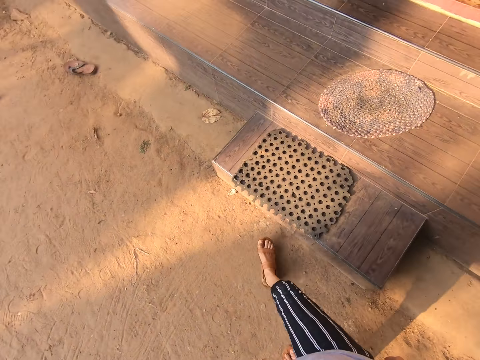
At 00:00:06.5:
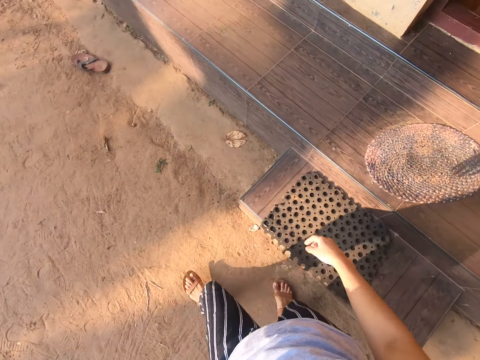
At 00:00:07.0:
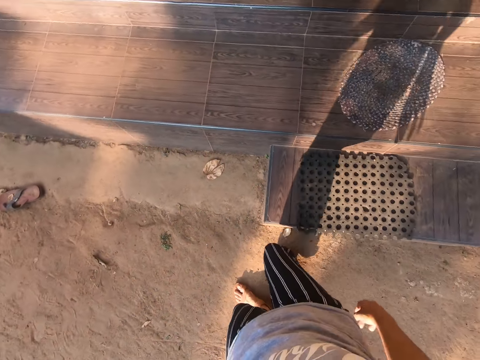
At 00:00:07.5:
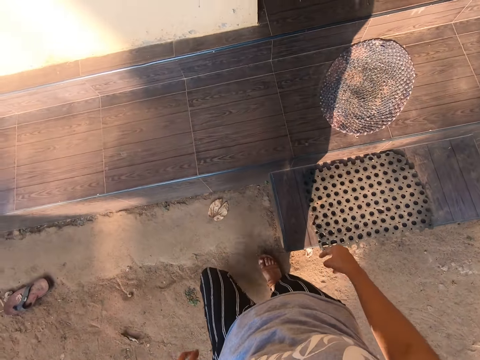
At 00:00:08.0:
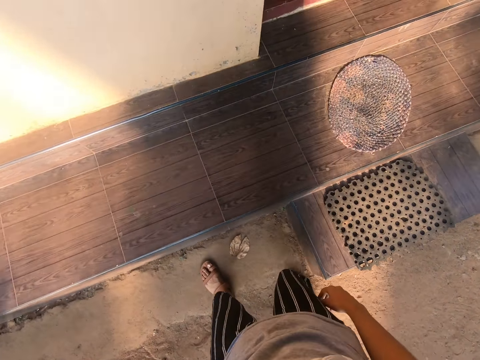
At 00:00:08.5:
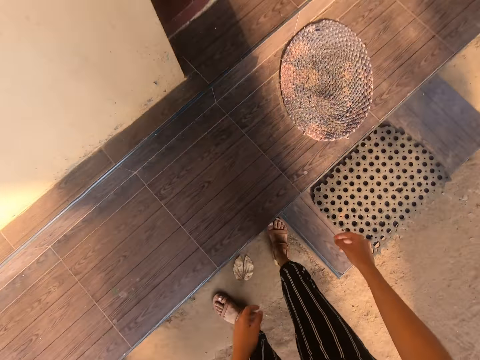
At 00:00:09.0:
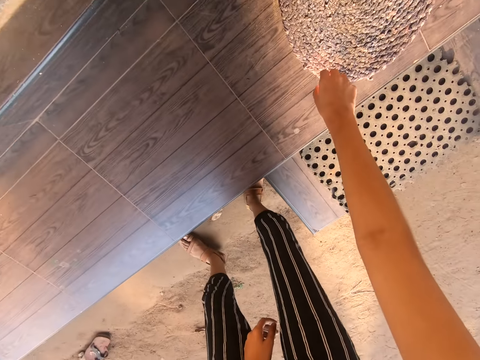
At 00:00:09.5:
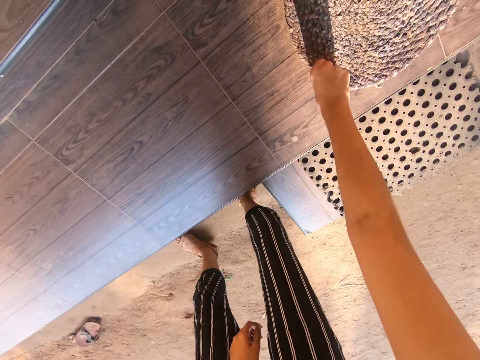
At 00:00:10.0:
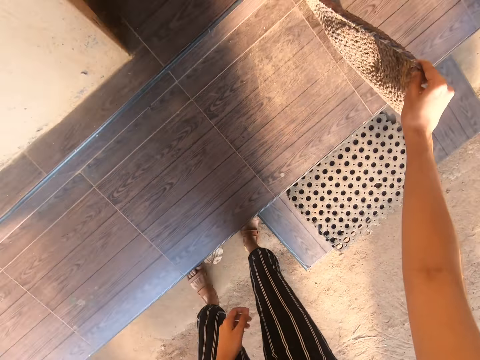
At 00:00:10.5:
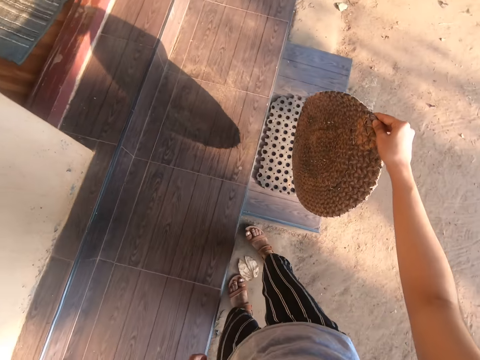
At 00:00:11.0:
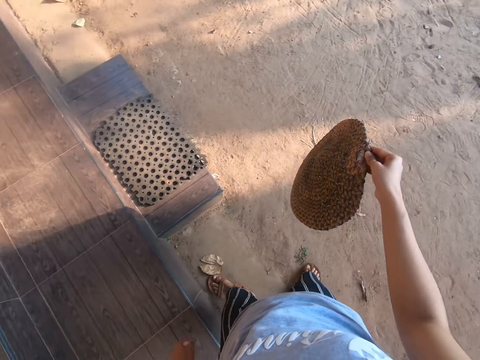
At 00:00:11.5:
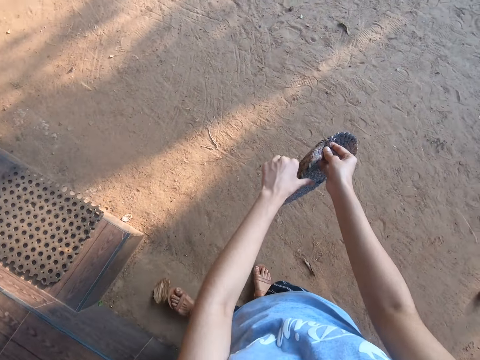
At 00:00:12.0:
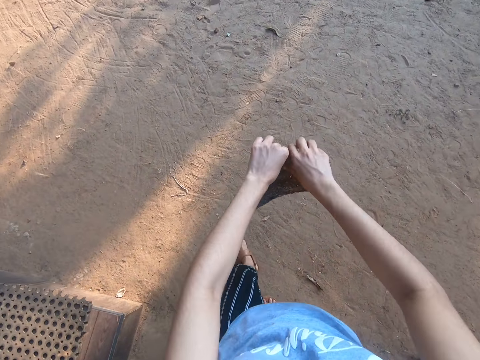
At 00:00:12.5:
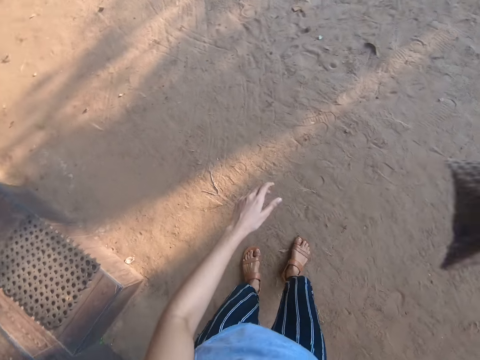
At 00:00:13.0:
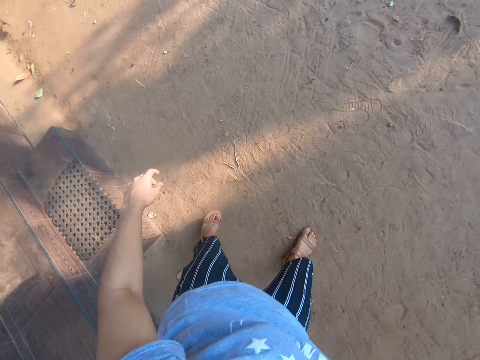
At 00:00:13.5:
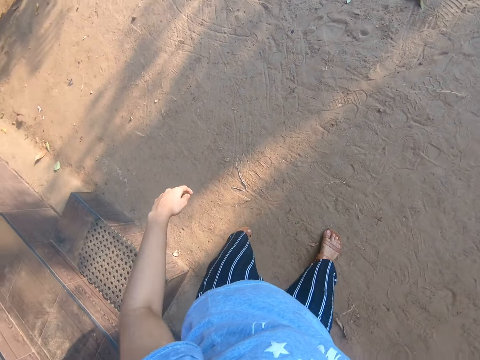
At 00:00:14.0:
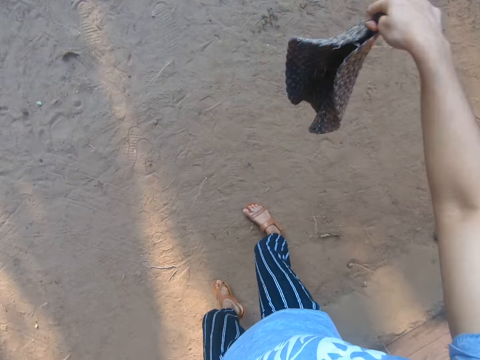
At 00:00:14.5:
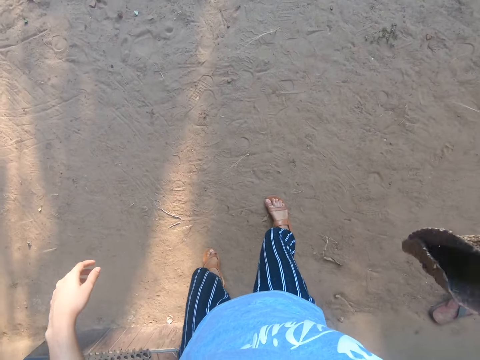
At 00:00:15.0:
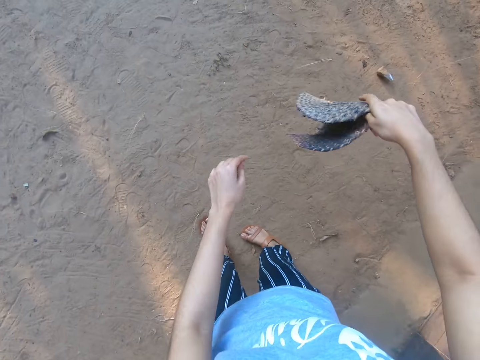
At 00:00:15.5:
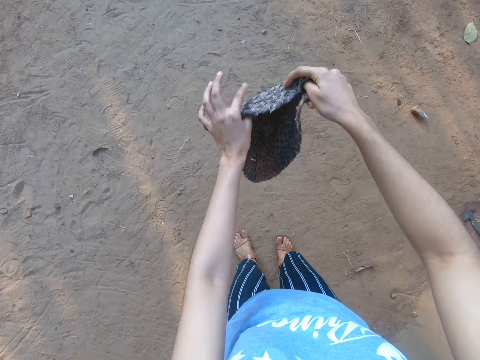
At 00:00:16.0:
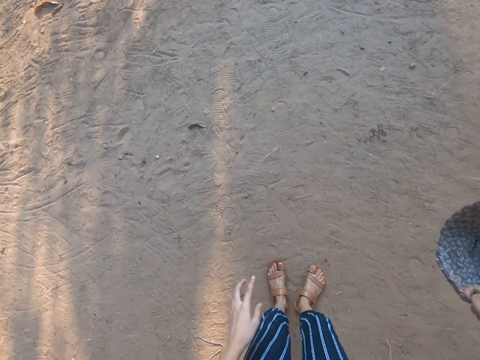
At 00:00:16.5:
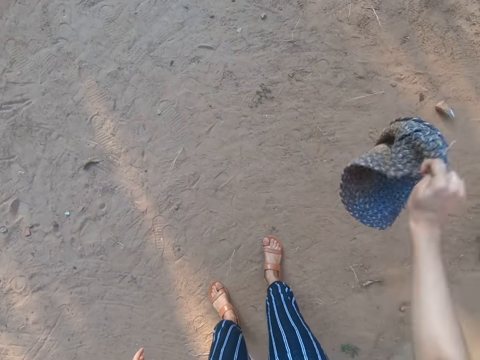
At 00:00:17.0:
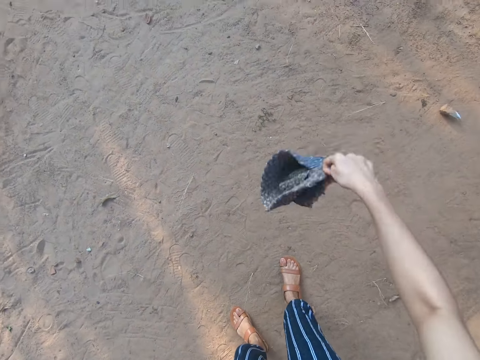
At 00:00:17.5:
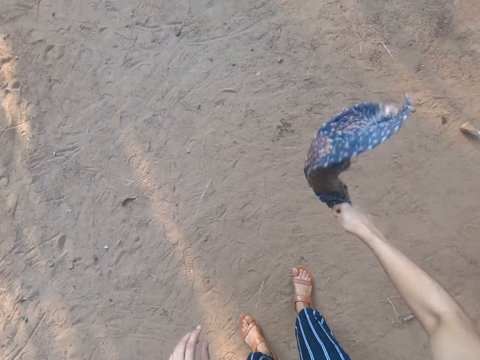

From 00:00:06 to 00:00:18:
The camera wearer walks on the compound. They pick the doormat. They shake dirt off the mat.

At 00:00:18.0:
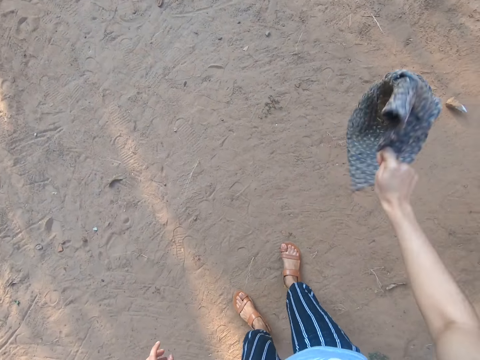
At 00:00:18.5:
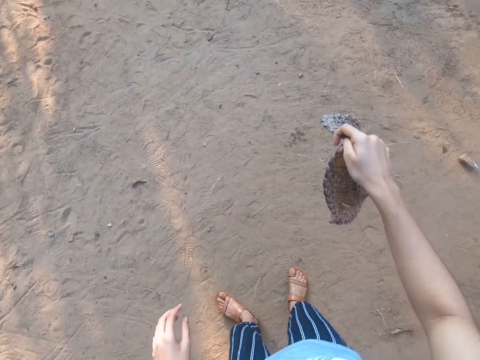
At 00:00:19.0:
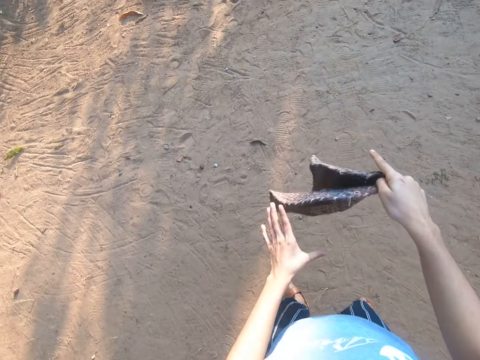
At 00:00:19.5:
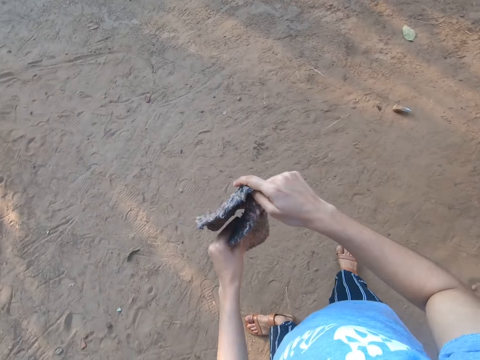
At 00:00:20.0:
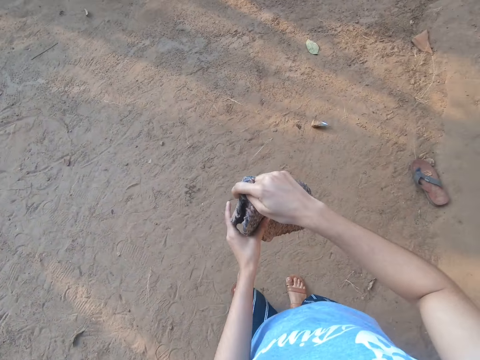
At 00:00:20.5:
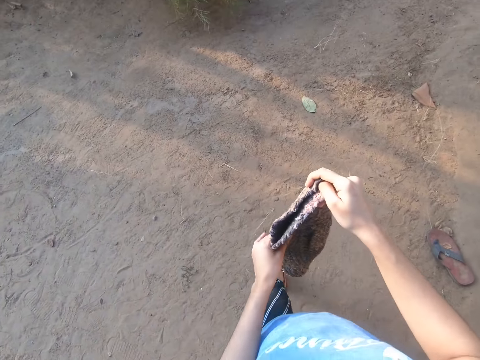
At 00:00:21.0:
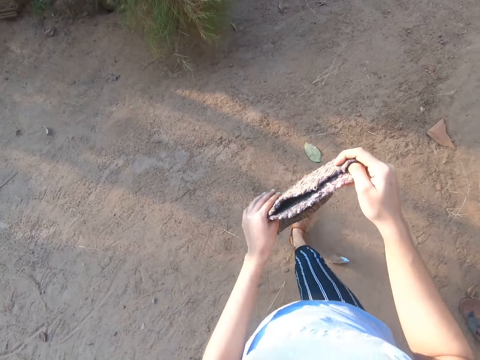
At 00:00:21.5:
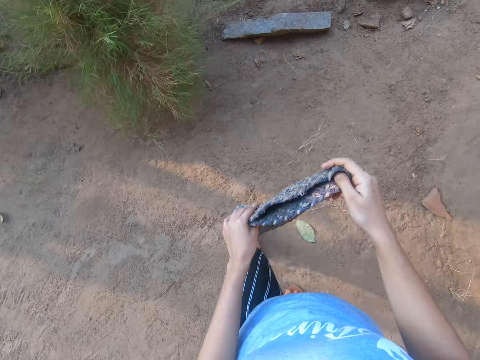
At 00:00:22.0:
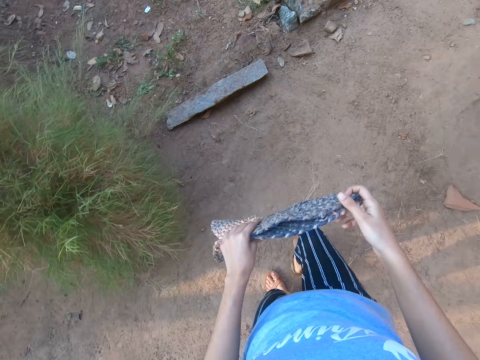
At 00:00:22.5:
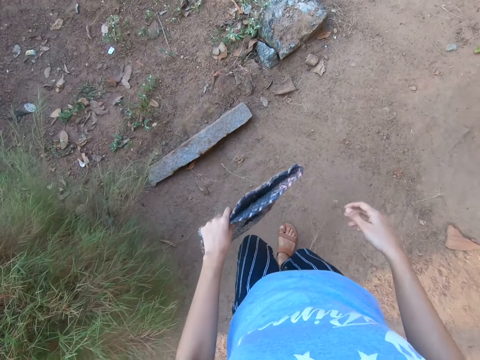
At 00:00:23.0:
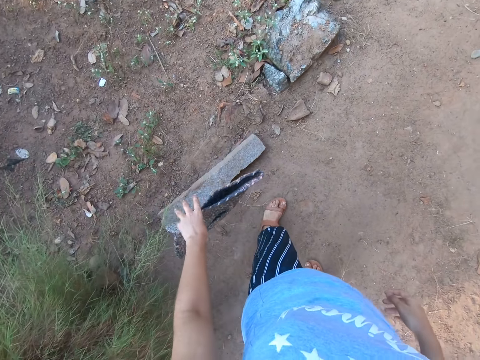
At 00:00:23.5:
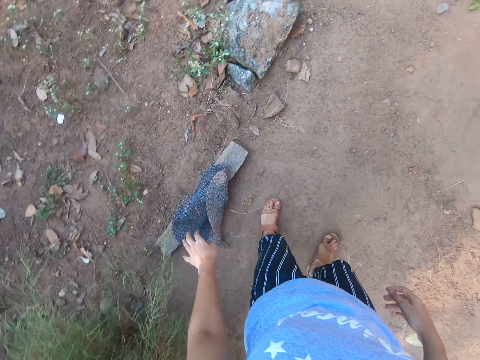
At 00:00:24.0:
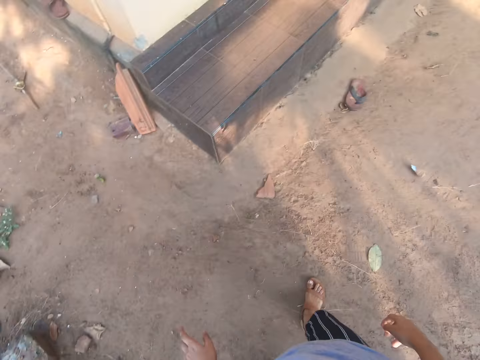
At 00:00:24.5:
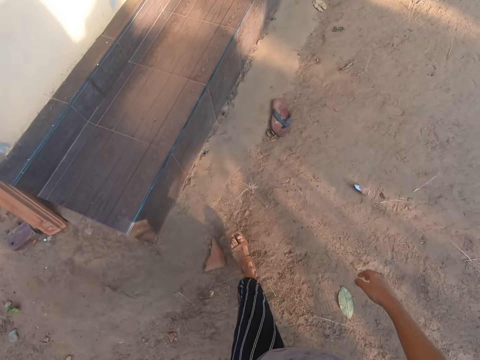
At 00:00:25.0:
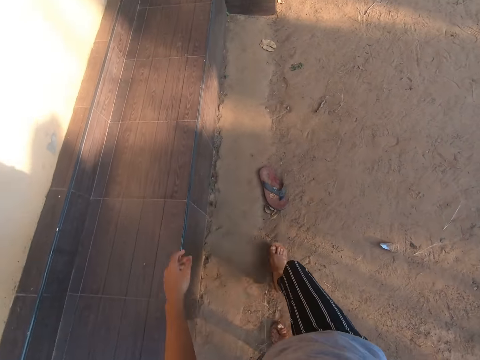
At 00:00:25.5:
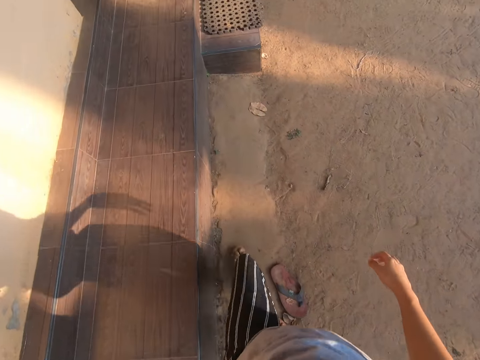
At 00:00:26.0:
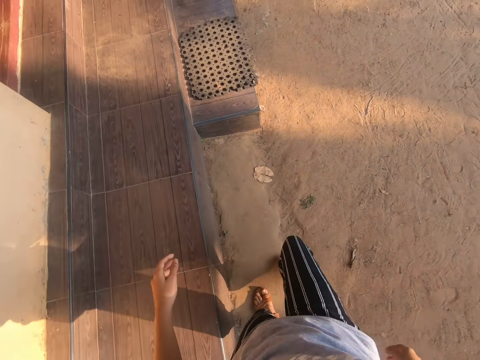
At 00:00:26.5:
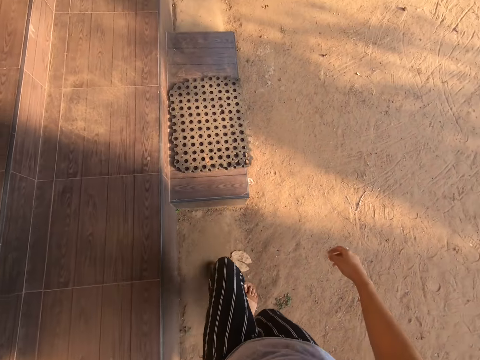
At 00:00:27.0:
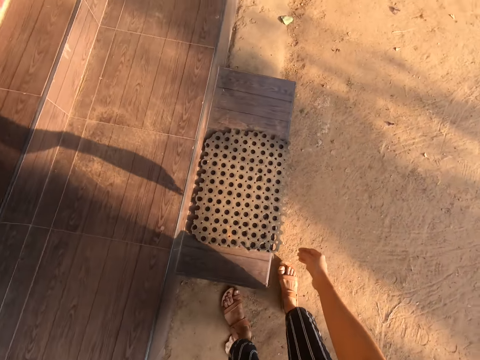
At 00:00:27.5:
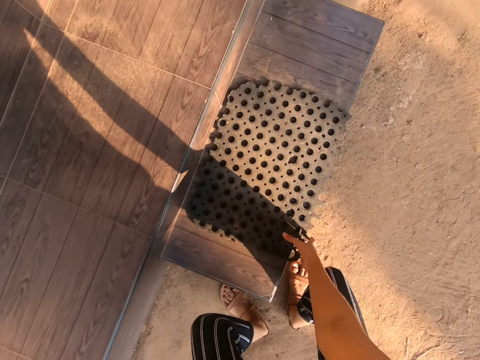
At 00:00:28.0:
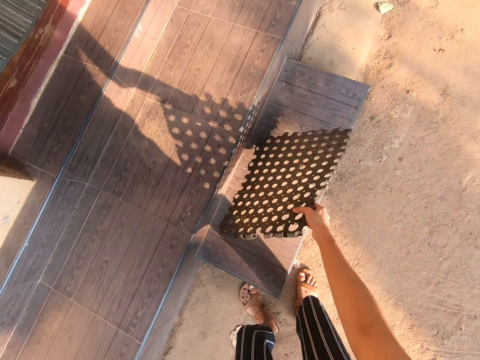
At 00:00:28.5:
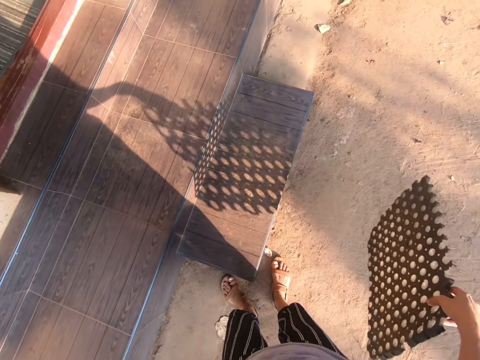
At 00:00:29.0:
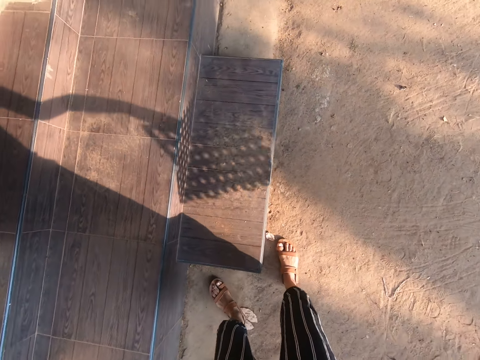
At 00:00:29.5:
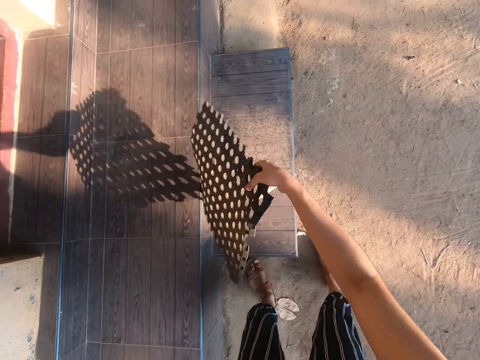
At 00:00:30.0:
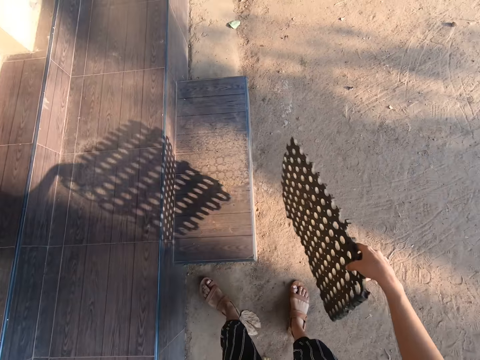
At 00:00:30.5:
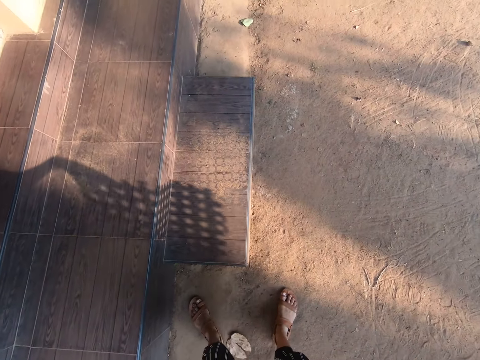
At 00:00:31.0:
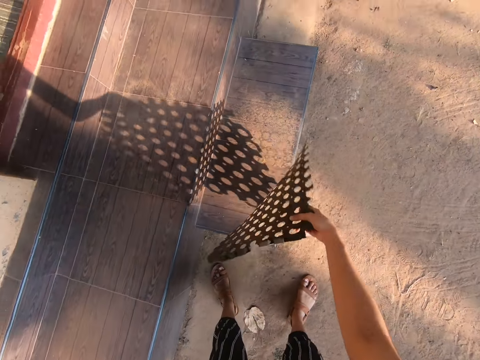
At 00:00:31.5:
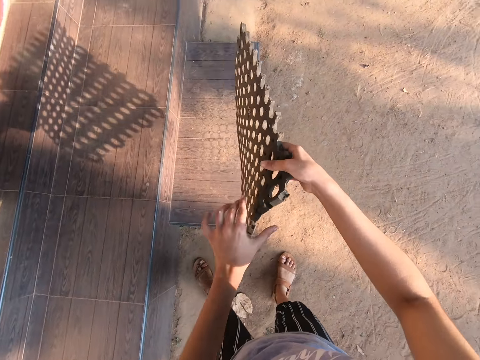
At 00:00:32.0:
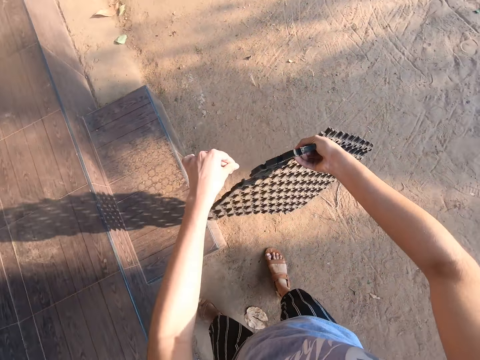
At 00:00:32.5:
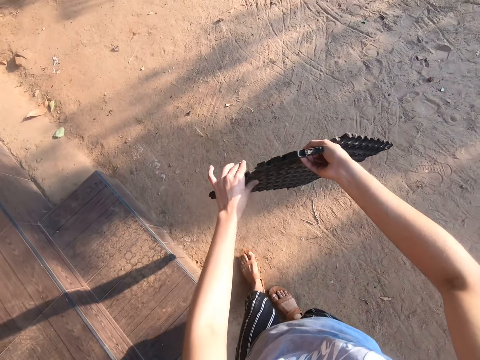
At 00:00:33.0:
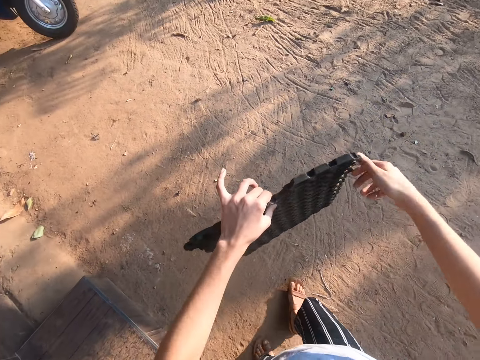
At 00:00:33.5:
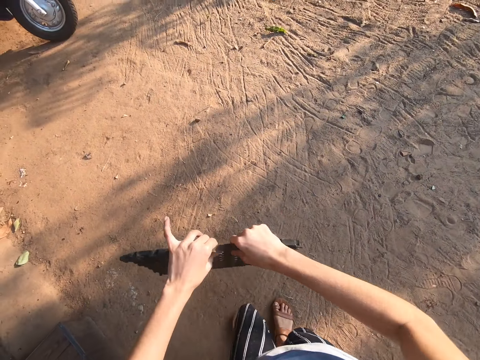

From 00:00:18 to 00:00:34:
The camera wearer walks on the compound. They drop the doormat on the stone. They walk on the compound. They pick the doormat. They hit the doormat on the veranda and put the mat on the veranda.
